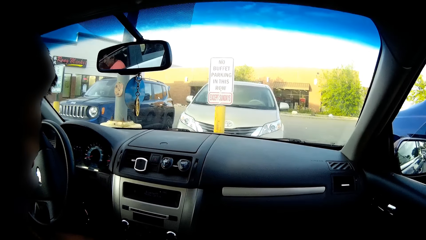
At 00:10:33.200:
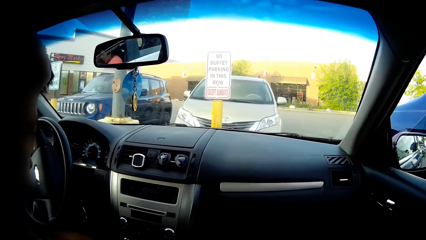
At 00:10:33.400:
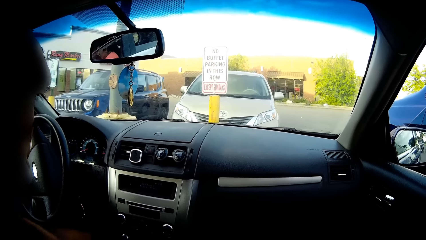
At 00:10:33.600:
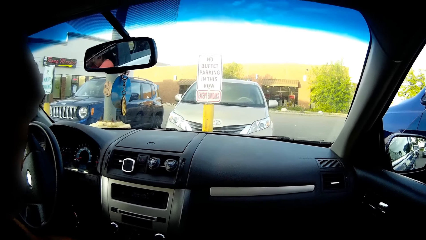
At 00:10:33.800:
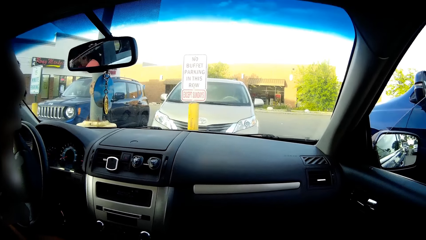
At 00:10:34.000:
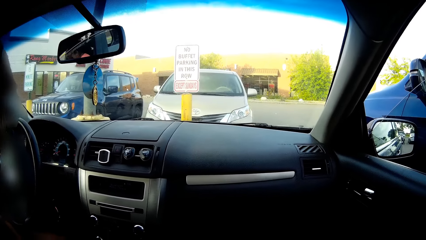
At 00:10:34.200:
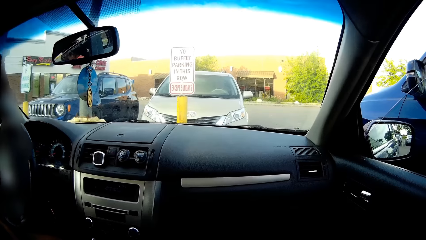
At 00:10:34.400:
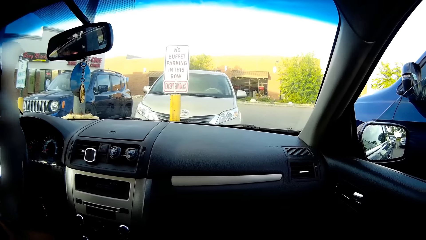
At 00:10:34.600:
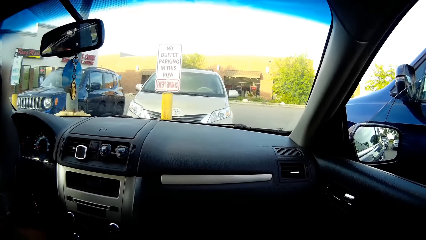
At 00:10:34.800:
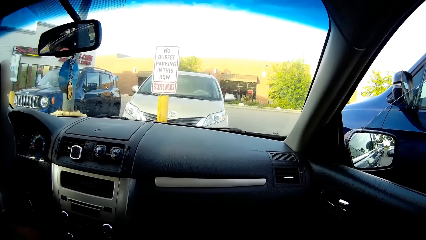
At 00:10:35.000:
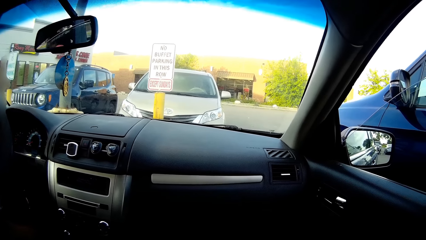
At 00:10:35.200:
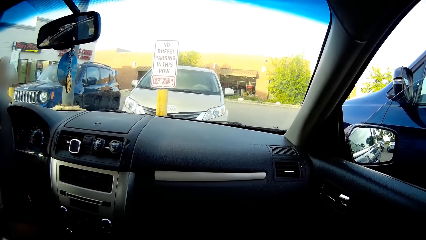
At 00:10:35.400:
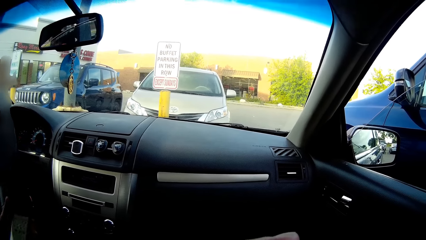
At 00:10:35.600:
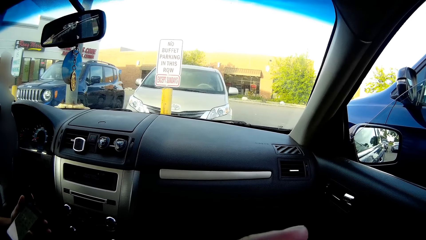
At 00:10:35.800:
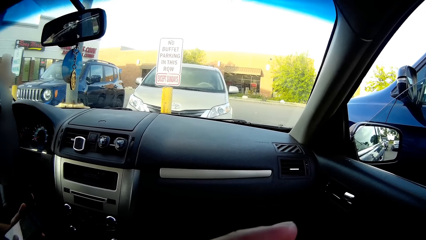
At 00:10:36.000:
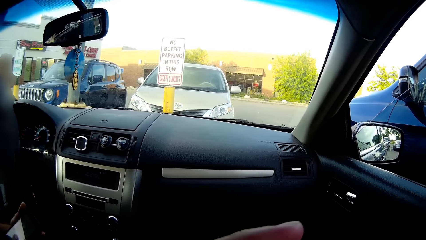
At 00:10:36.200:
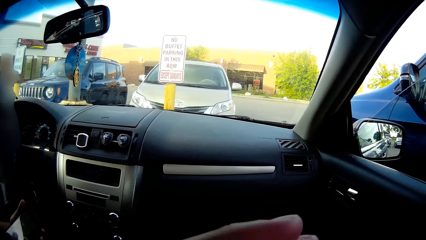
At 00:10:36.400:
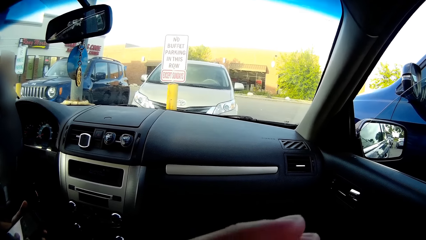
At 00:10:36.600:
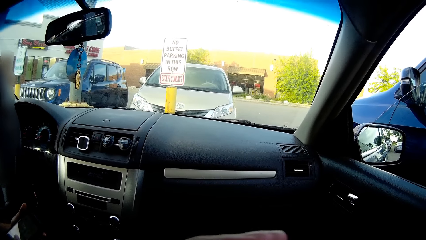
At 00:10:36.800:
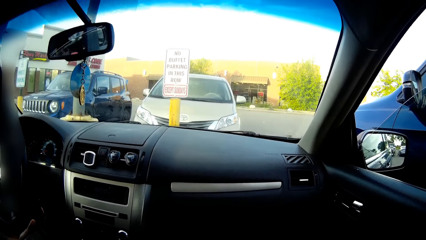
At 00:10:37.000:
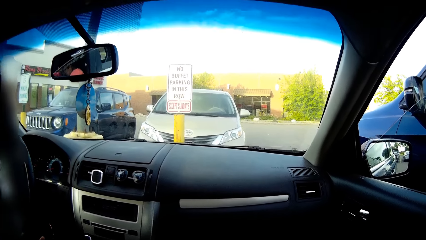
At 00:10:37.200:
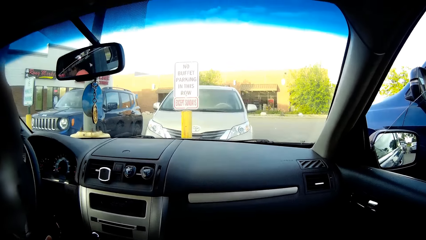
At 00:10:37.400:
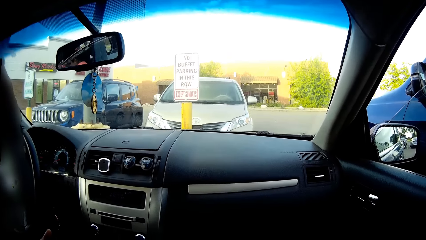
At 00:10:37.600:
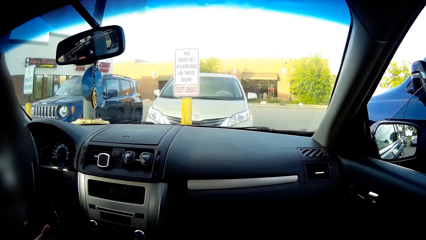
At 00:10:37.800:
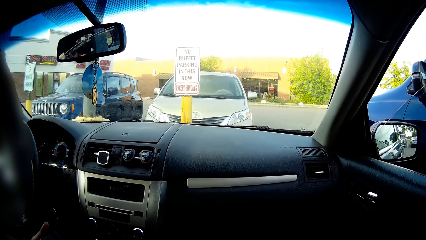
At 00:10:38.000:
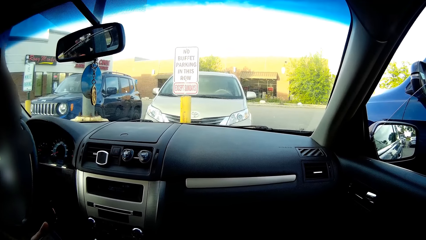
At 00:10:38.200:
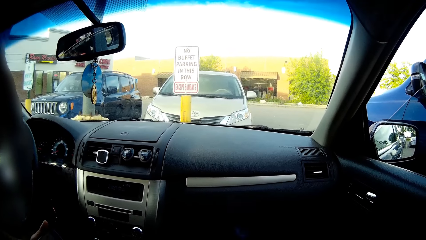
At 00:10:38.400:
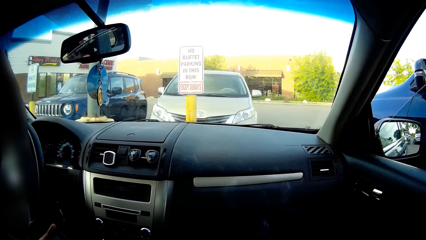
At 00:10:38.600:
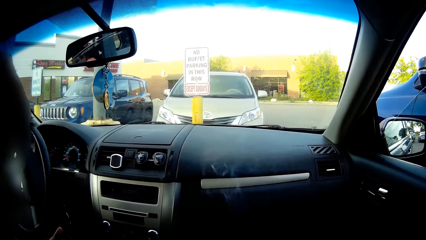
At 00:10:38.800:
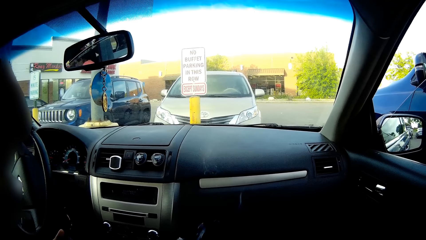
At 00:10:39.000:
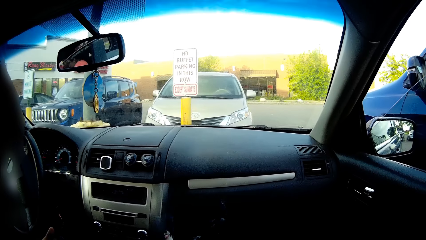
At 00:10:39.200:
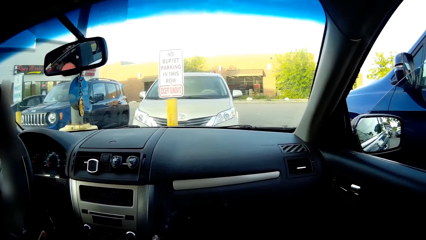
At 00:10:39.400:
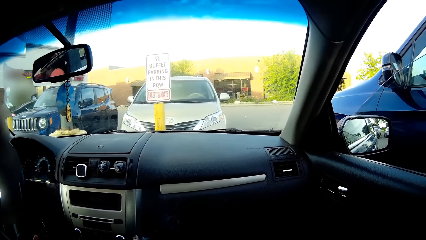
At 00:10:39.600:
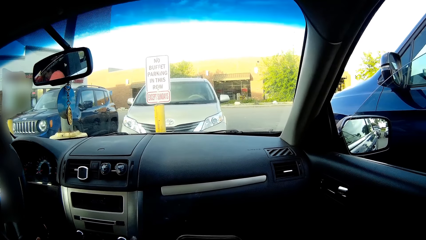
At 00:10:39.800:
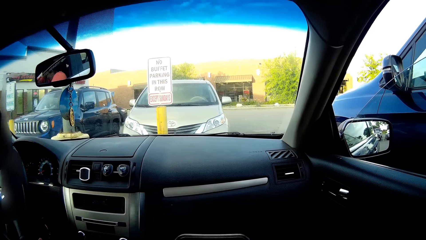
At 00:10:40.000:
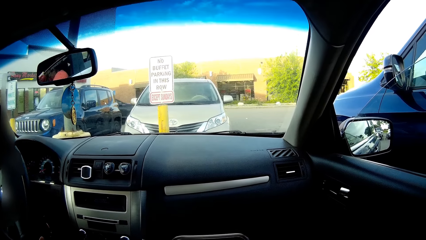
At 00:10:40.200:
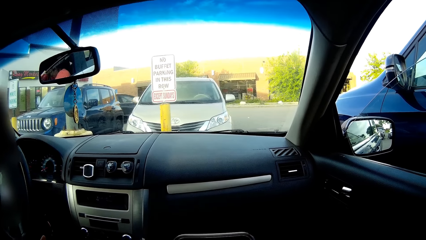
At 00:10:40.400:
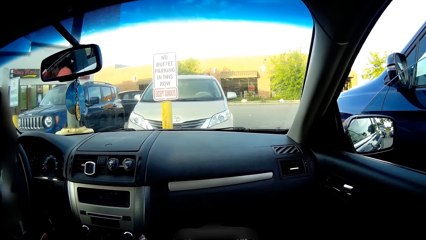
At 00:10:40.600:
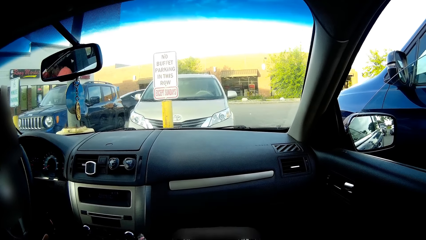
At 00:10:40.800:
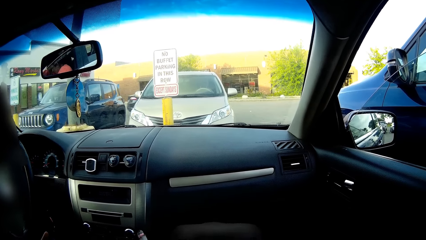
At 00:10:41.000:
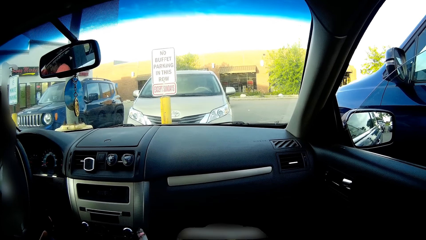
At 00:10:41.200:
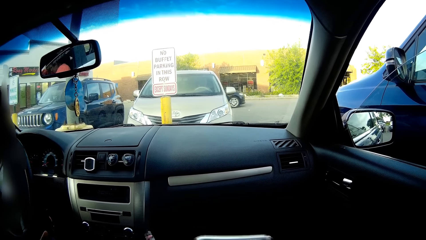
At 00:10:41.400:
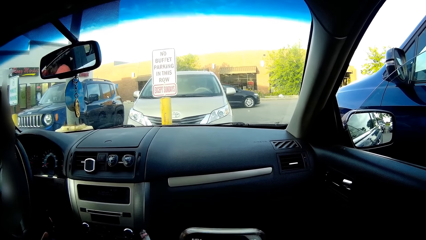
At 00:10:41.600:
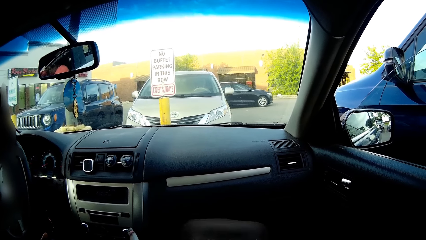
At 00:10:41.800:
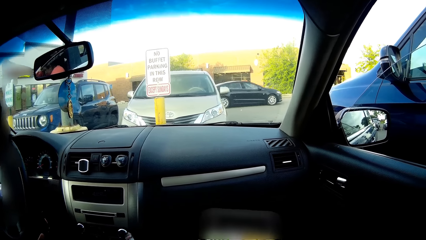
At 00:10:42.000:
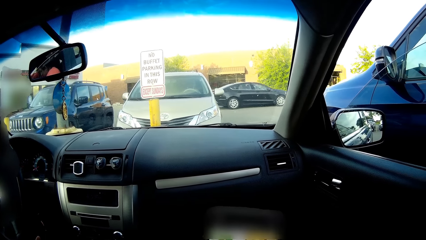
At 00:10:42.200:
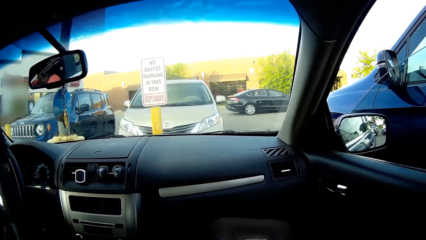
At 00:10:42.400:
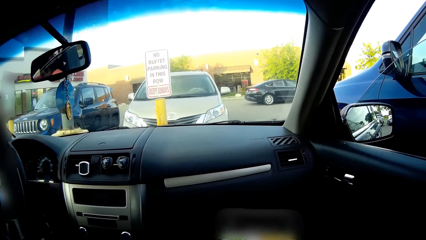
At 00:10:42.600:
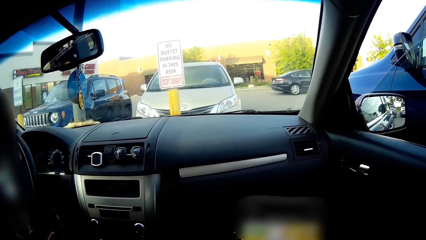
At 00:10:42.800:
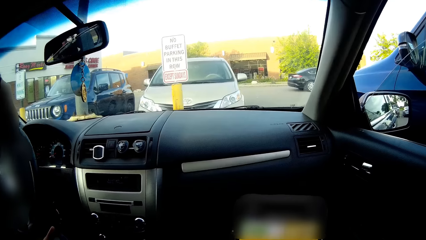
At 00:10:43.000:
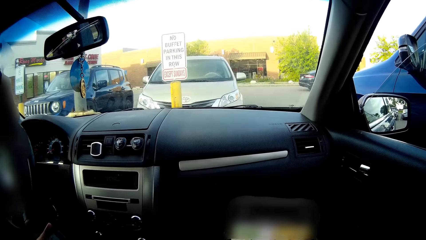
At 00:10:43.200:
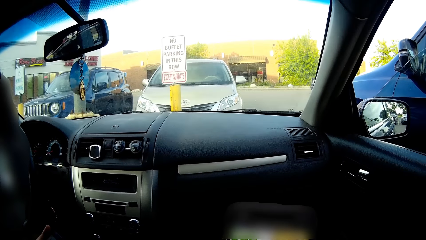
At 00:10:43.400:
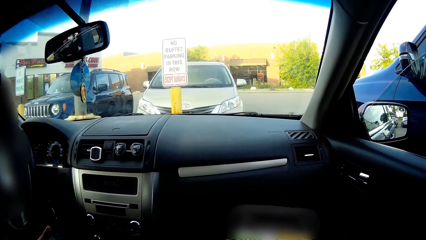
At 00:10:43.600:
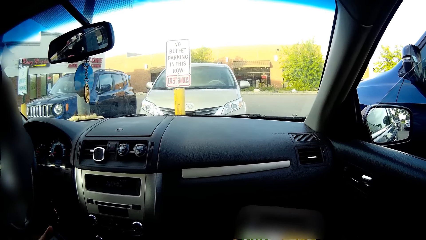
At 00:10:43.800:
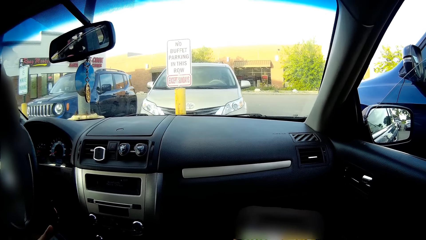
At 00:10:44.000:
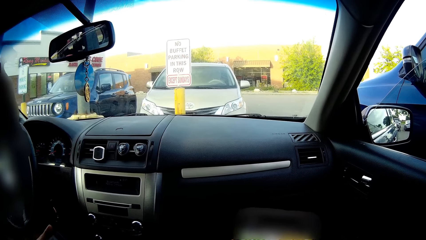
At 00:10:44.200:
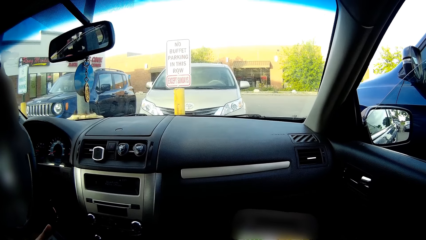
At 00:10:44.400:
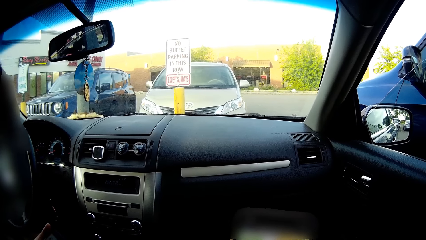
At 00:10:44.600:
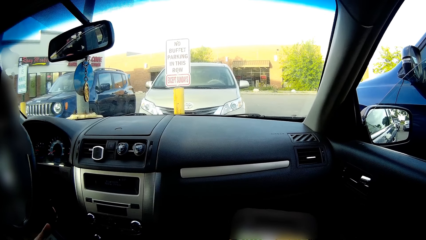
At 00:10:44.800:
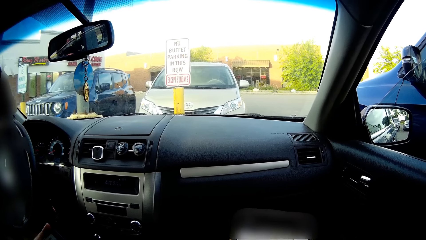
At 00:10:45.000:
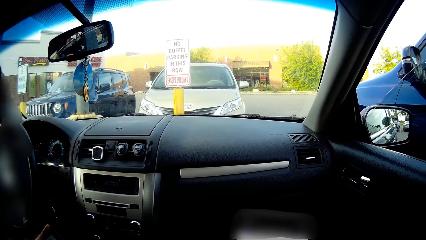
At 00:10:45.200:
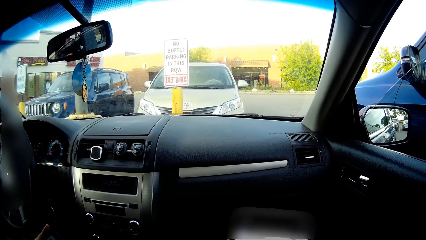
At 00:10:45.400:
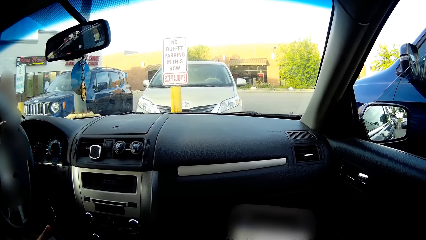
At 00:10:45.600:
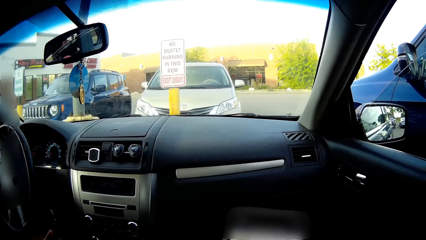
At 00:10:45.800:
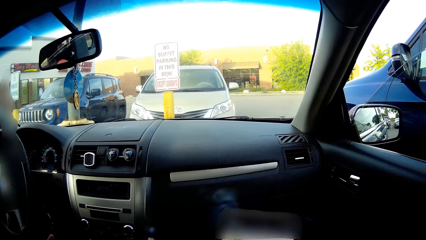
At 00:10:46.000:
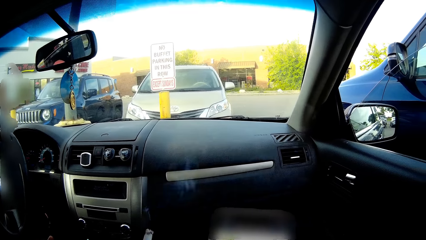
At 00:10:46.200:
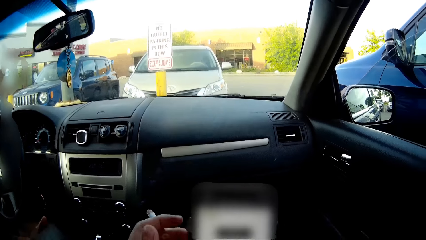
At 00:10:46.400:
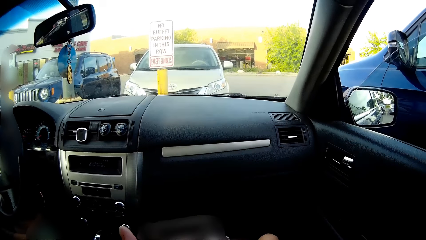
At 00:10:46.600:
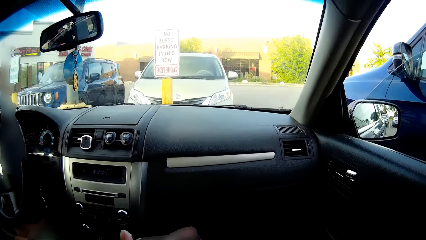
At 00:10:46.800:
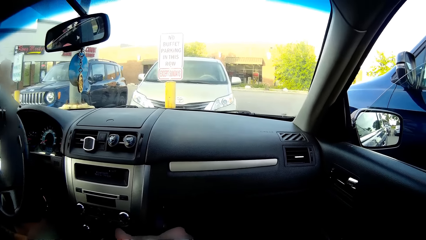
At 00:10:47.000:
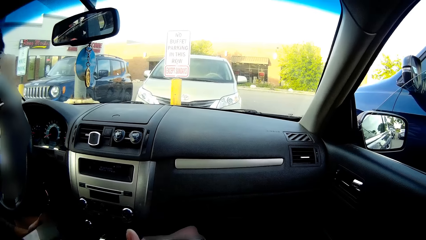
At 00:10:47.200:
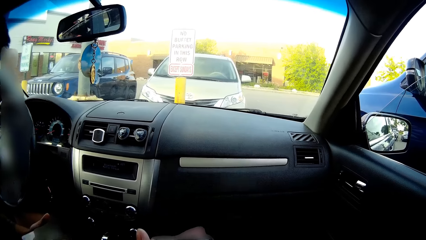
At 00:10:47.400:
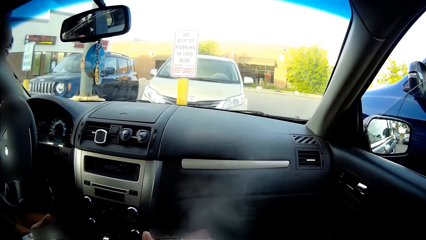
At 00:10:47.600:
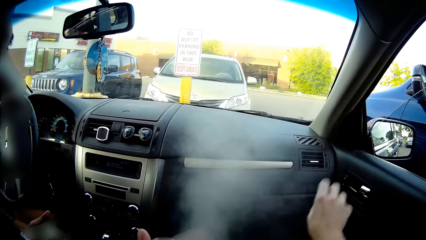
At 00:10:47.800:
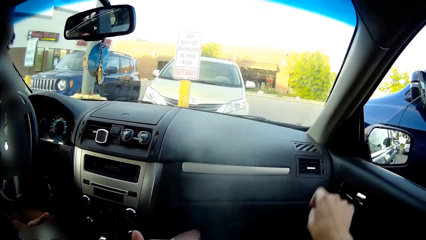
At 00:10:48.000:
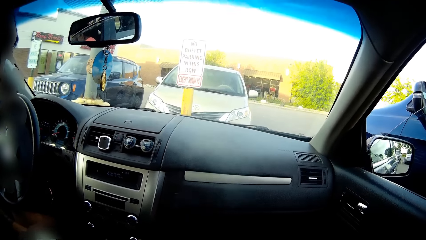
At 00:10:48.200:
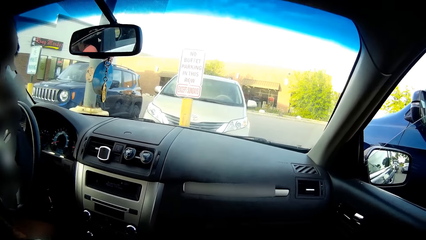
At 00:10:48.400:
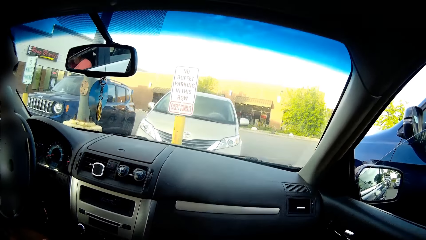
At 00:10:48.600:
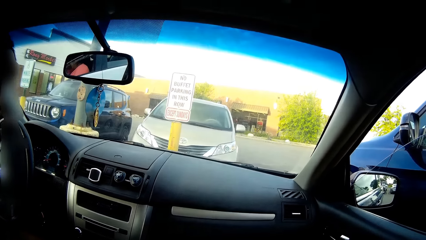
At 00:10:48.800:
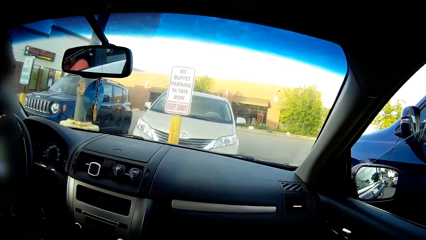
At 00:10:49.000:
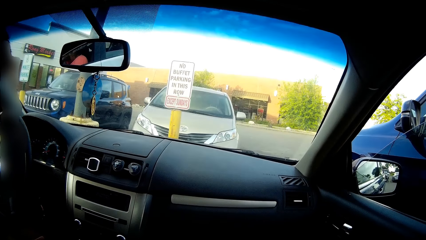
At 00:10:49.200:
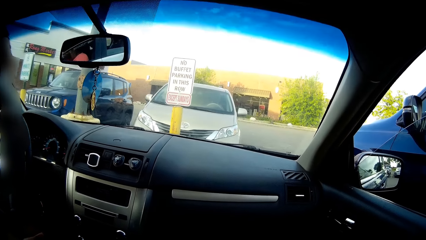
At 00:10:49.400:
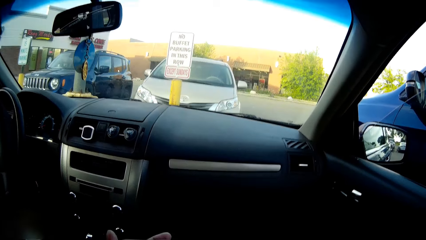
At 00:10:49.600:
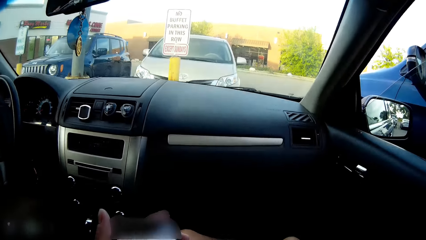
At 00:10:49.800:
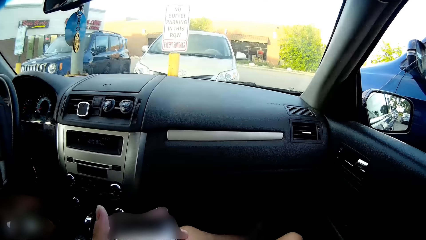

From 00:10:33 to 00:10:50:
The man holds his phone with both hands. The camera wearer smokes. She holds the cigarette with her left hand. She passes the phone from her right hand to her left hand. She throws dirt out a car window with her right hand.
